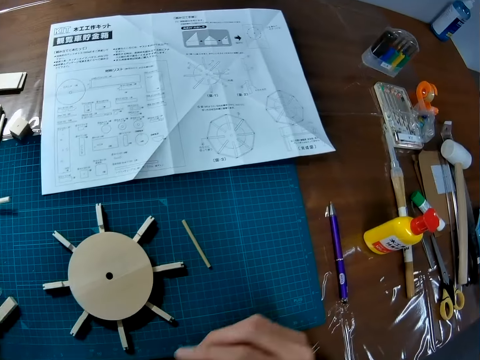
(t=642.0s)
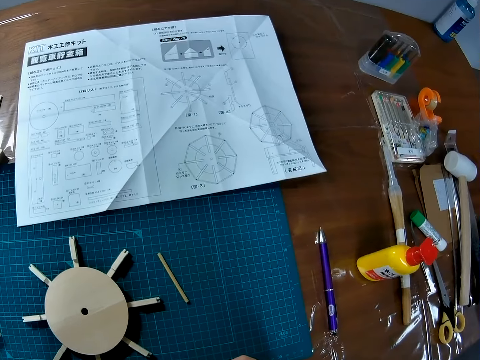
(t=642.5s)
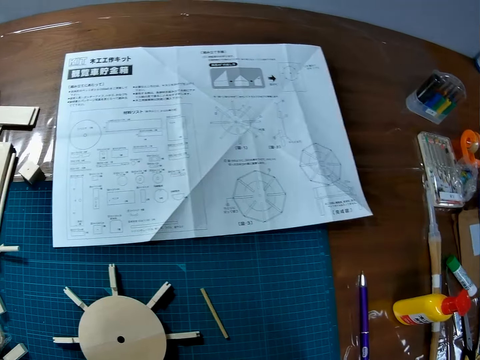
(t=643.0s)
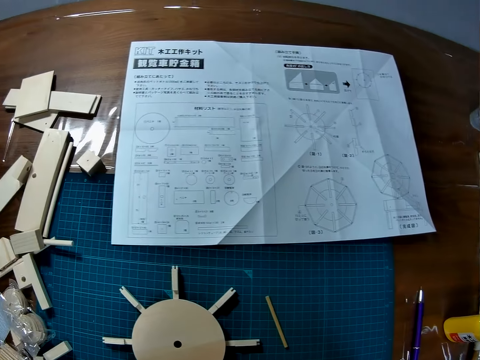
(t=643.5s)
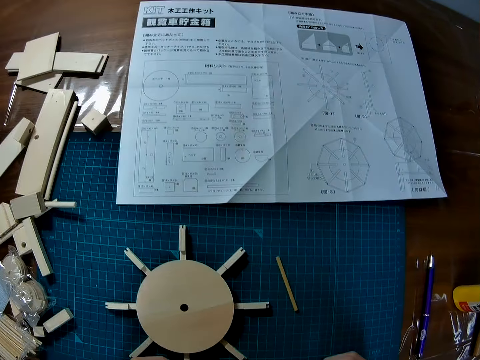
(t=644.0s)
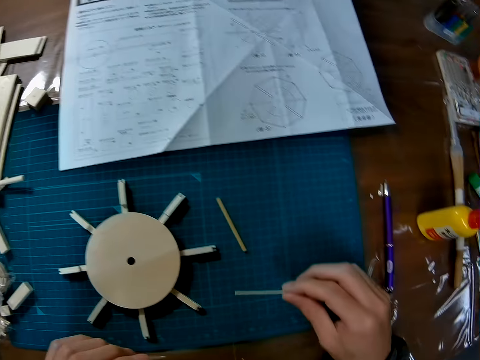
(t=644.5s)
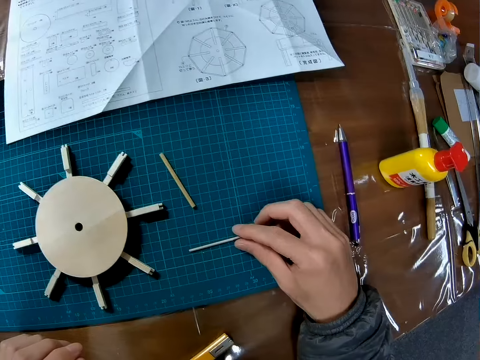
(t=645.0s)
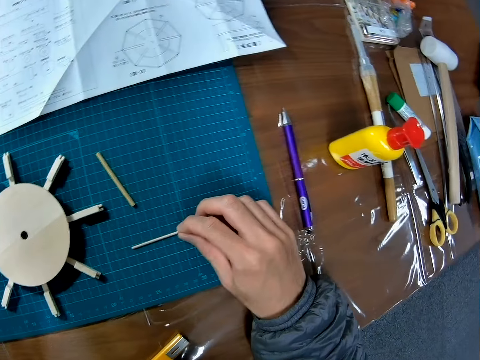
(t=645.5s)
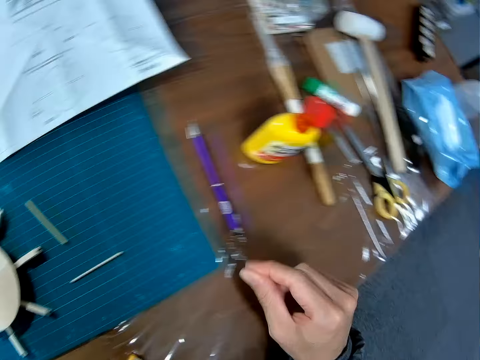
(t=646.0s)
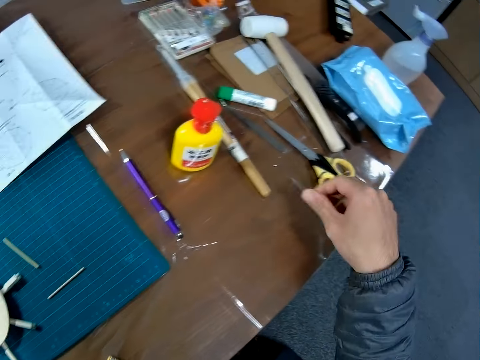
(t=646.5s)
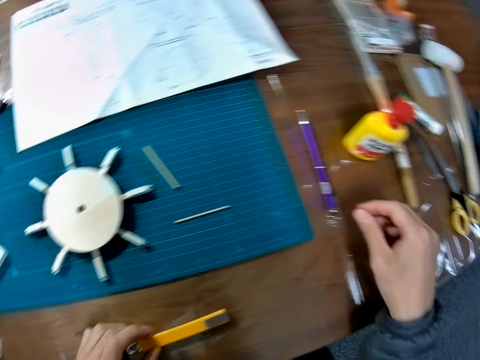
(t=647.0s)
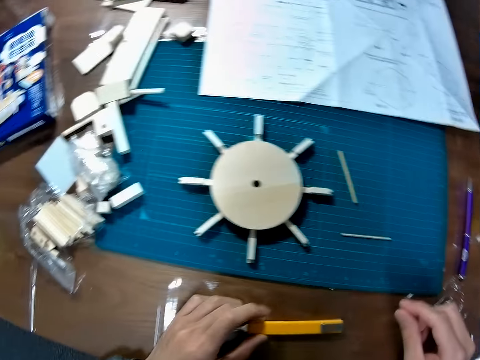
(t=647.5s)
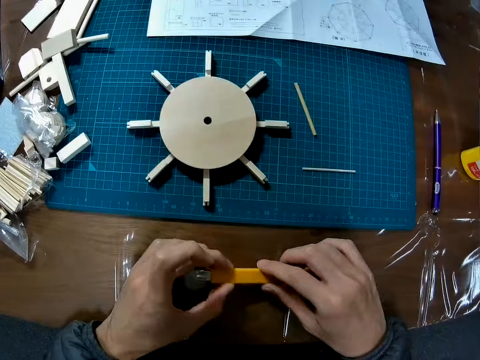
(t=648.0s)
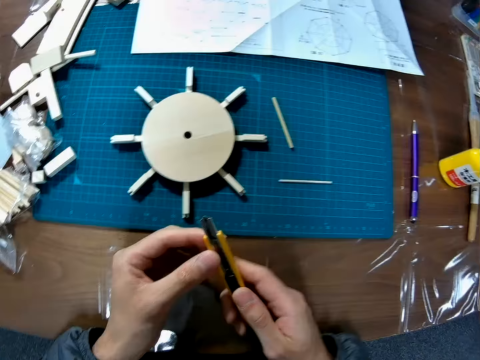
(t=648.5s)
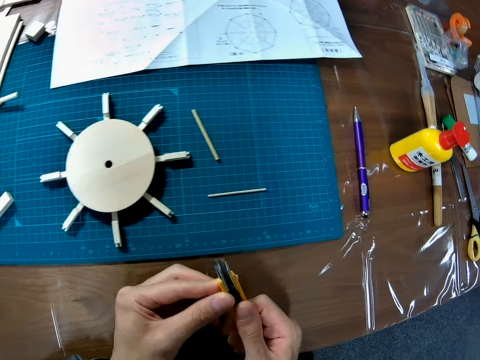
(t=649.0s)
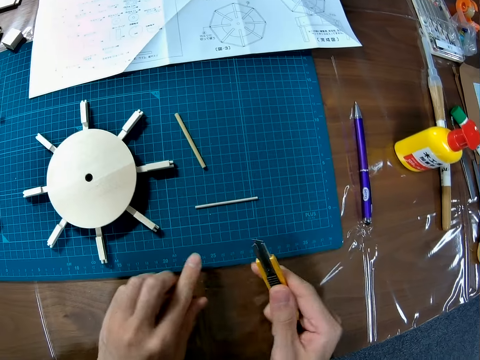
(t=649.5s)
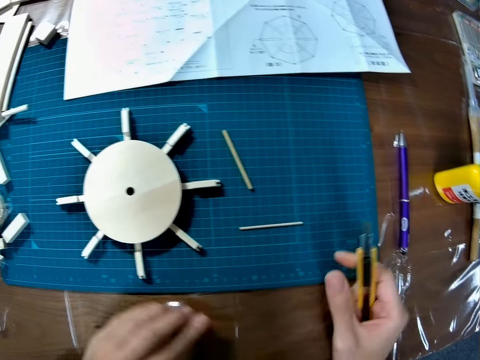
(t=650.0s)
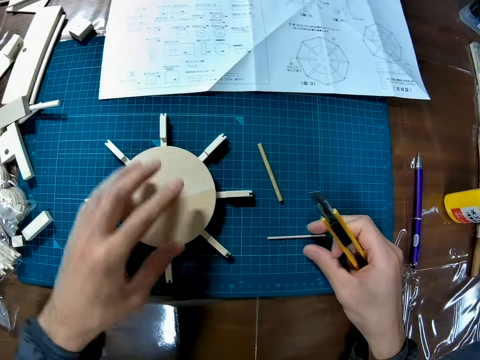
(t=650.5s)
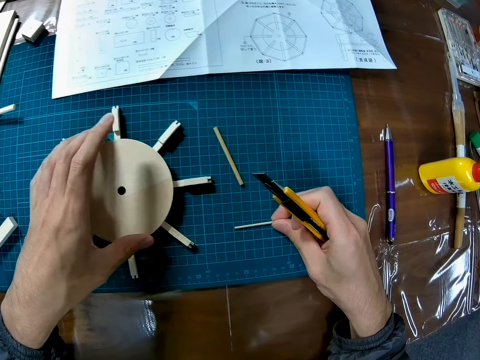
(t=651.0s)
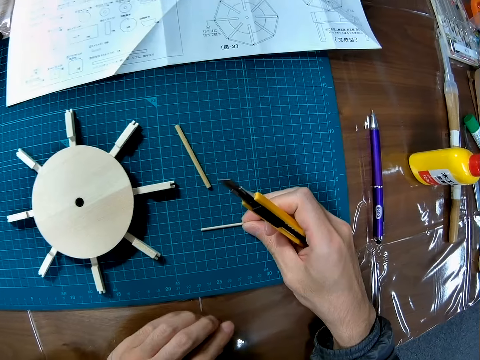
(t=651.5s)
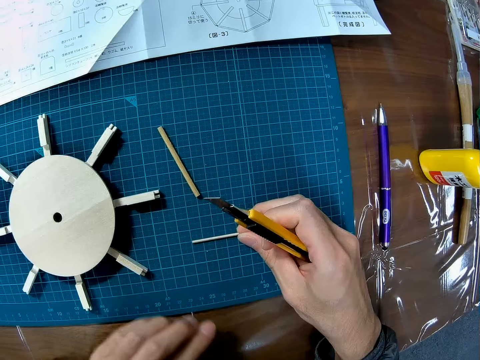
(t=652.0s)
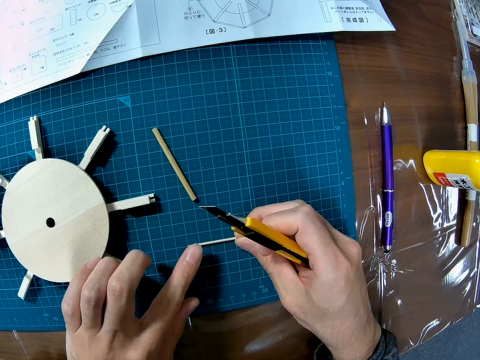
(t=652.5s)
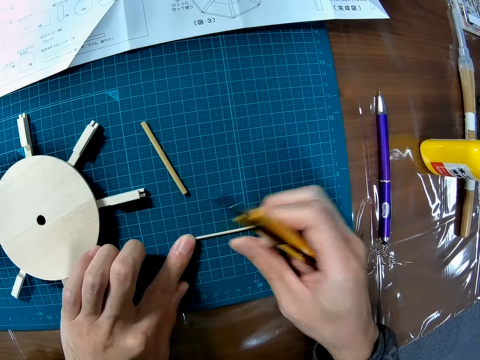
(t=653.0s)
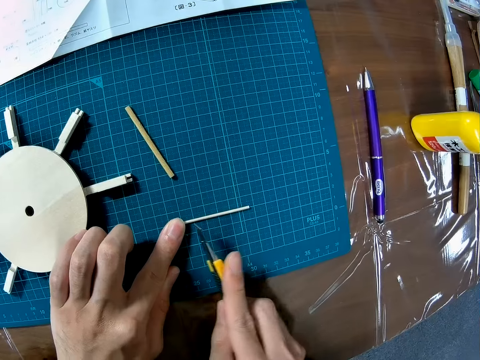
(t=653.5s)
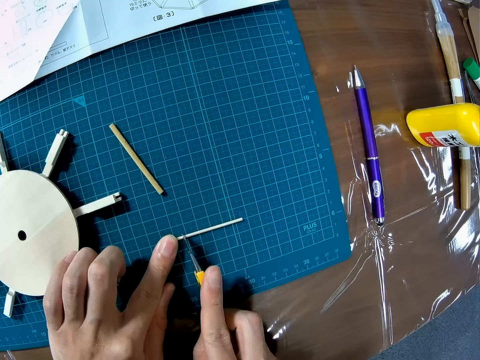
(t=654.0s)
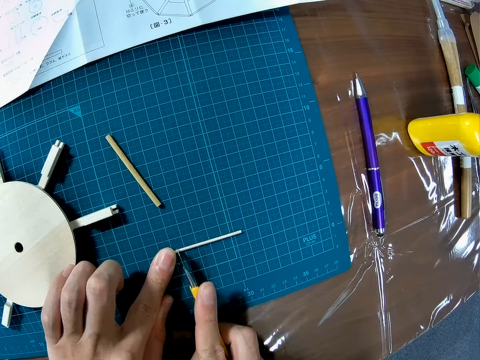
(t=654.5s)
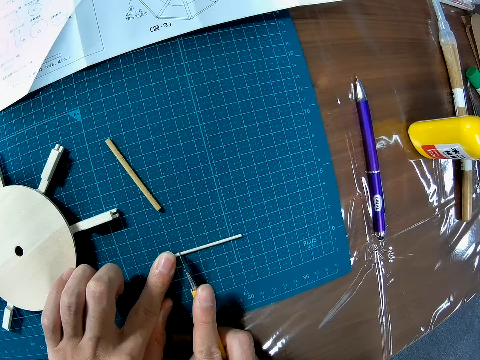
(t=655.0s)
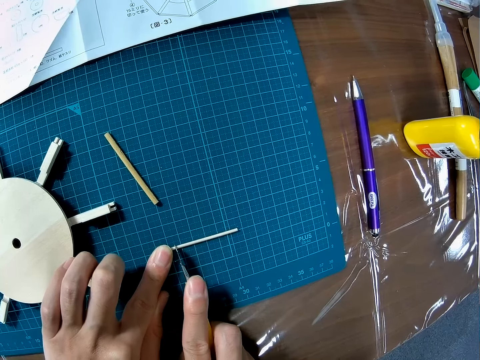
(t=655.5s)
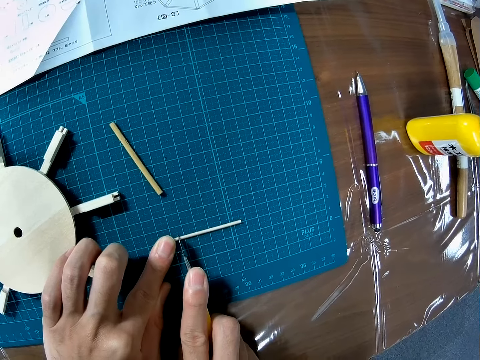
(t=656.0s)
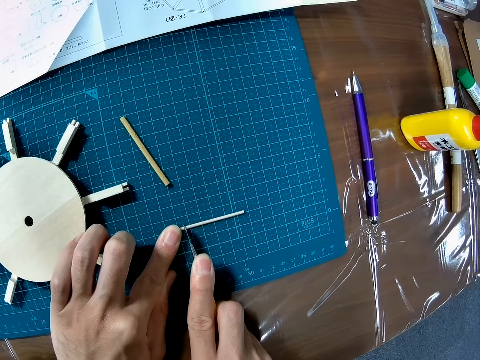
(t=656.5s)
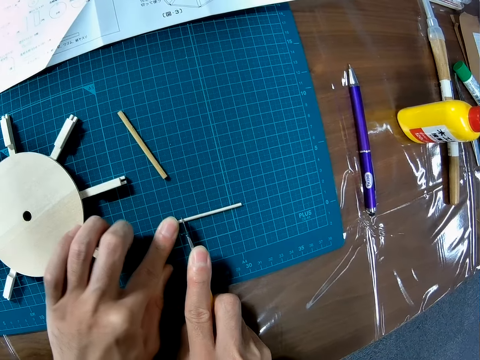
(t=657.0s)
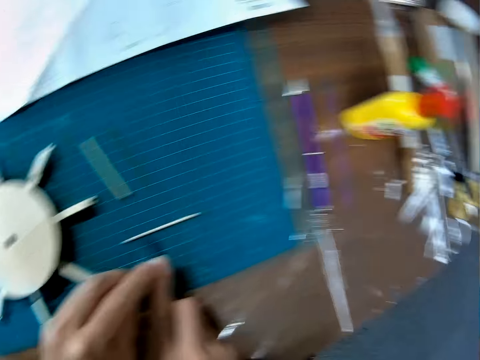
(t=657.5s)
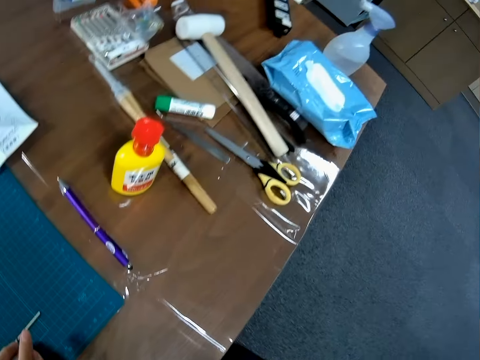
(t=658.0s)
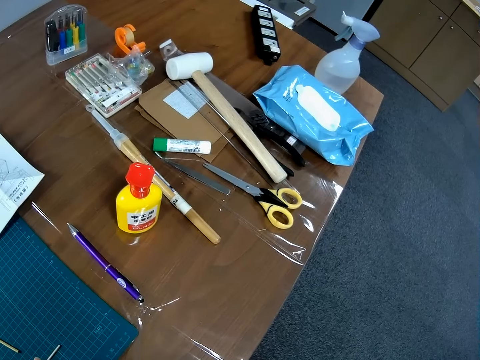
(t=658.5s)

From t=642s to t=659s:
The camera wearer picks a piece of wood or plastic model from the nylon. They drop the piece of wood on the cutting mat. They look around the table. They pick up a retractable knife or cutting tool from the table. They hold the piece of wood. They cut the piece of plastic model. They make a mark on the piece of wood with the retractable knife.

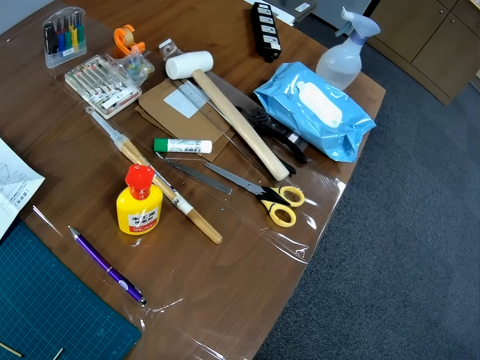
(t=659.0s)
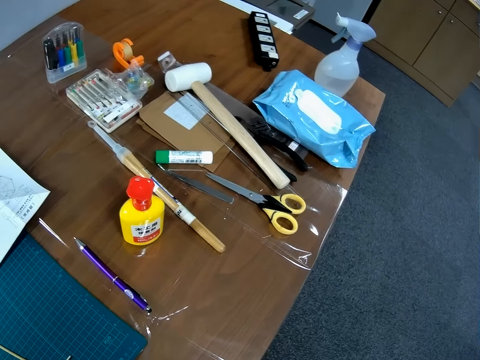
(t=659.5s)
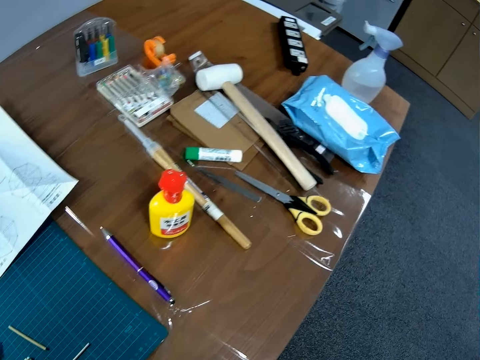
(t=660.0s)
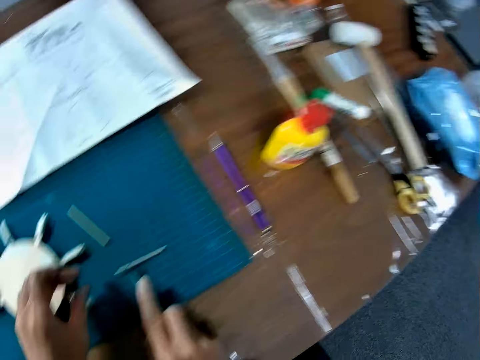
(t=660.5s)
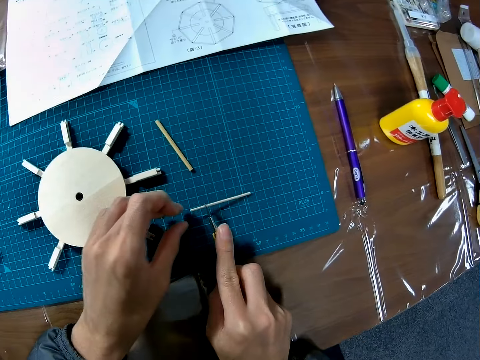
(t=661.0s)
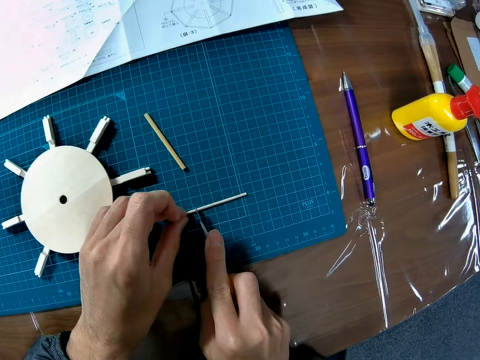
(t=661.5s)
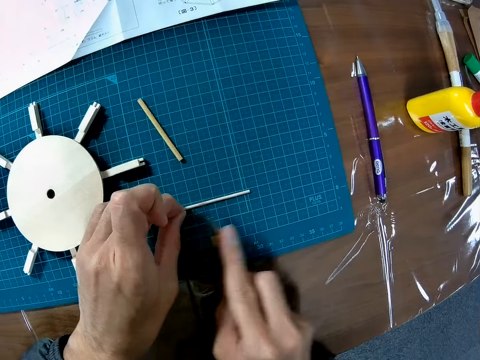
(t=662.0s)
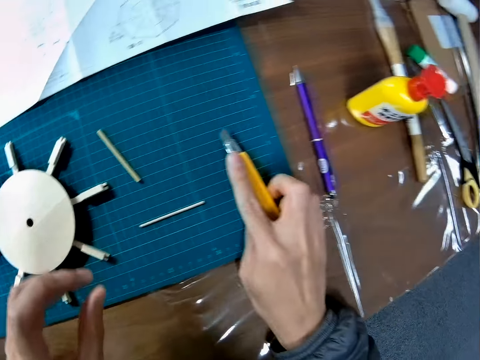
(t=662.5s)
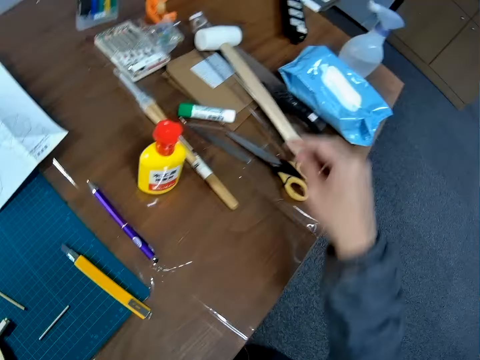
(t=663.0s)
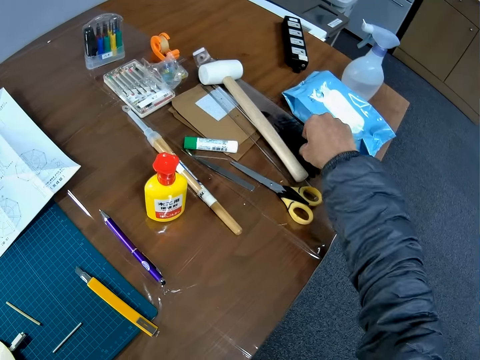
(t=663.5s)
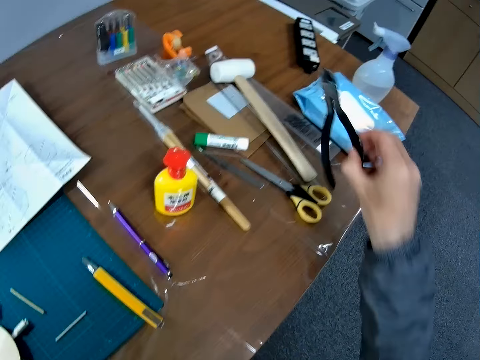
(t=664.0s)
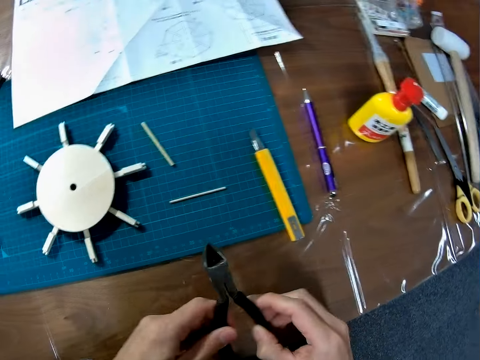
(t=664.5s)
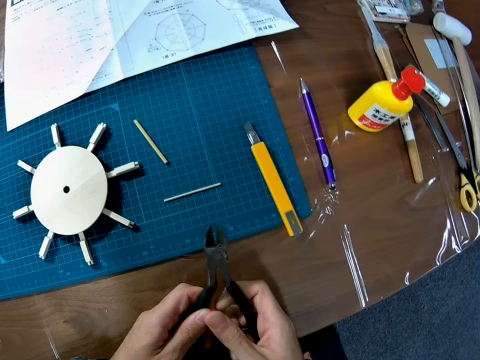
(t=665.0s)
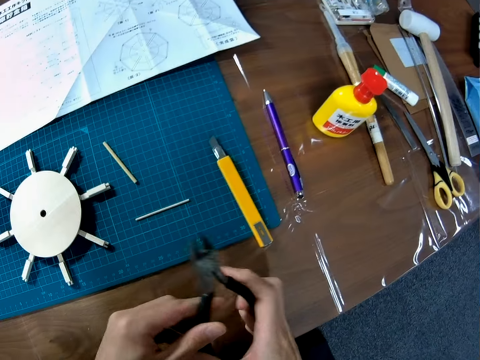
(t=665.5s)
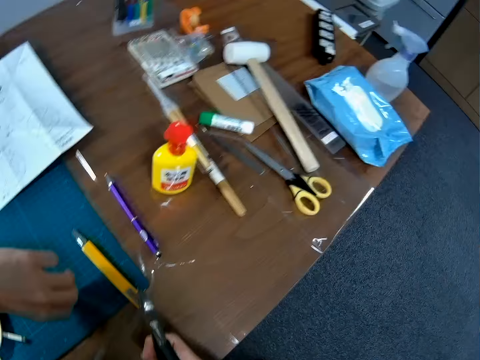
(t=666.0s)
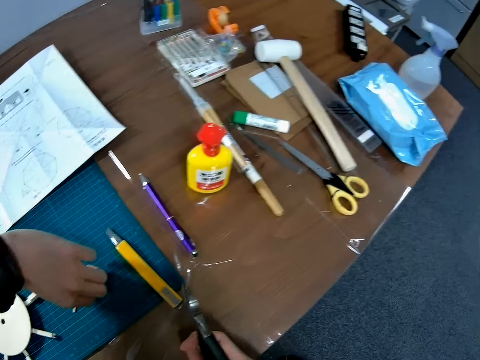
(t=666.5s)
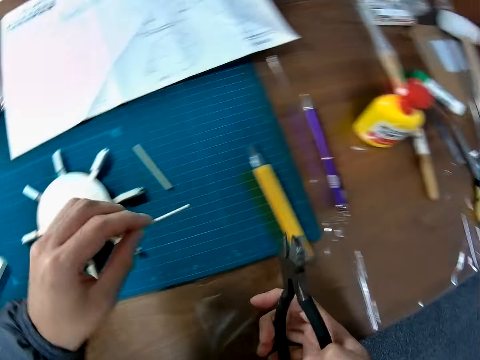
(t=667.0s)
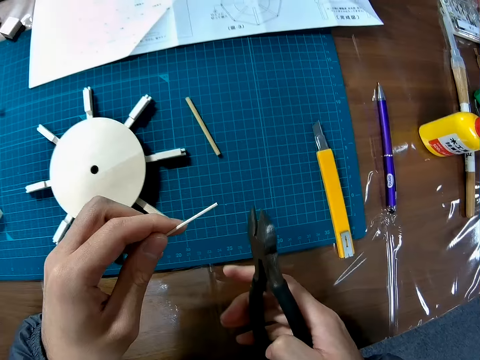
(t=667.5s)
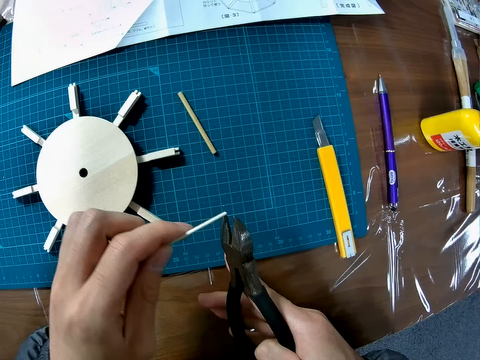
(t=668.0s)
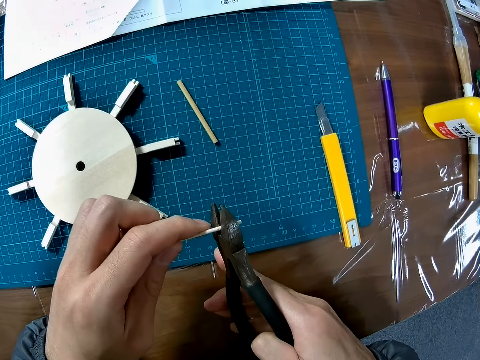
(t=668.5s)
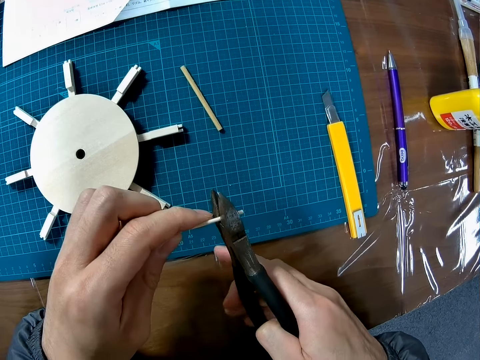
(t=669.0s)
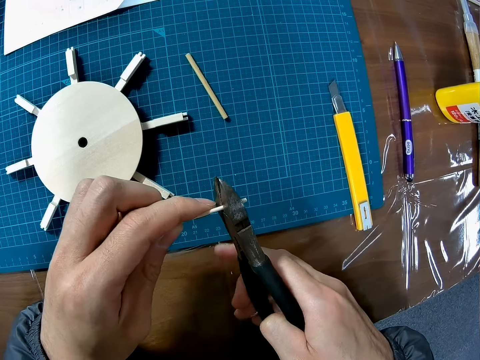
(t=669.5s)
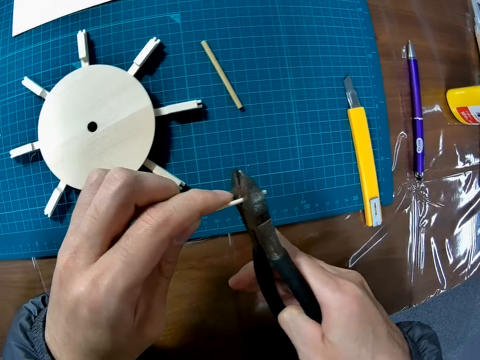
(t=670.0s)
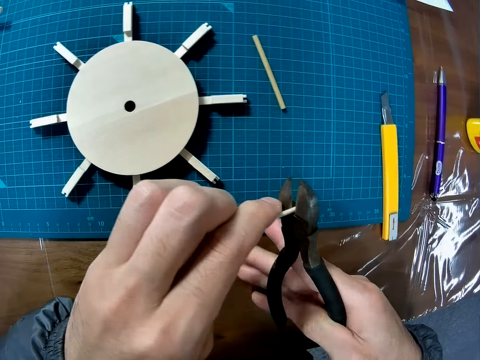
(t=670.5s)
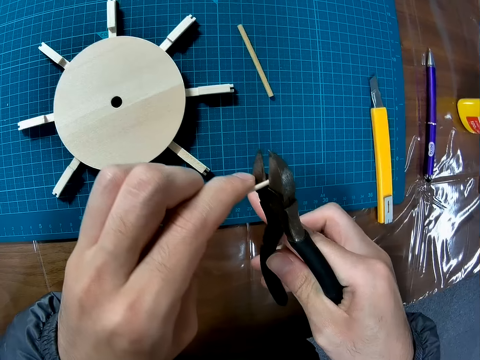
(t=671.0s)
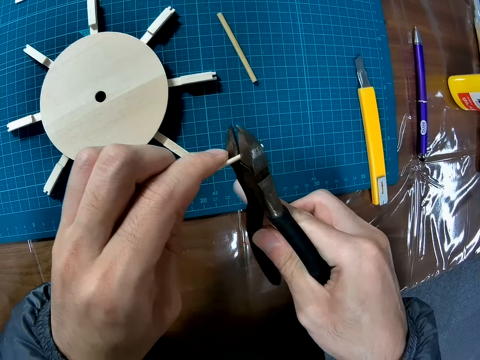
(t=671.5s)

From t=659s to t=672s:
The camera wearer drops the retractable knife on the cutting mat. They pick up pliers. They pick up the piece of wood from the cutting mat. They cut the plastic piece model. They put the piece of wood in the mouth of the pliers.
